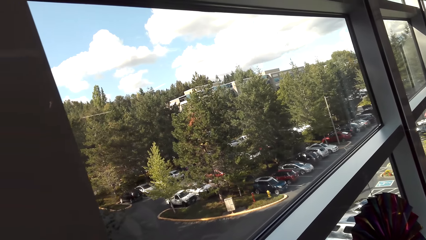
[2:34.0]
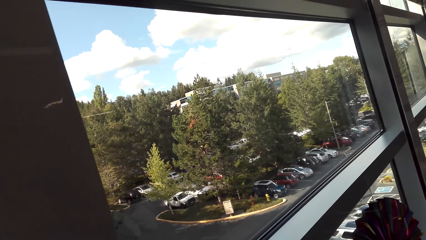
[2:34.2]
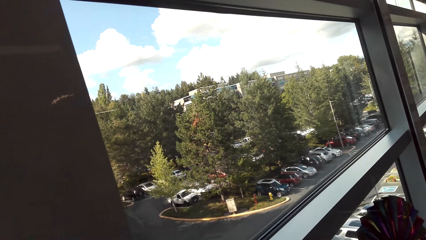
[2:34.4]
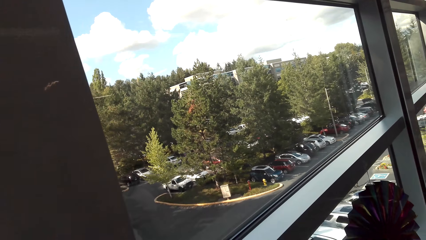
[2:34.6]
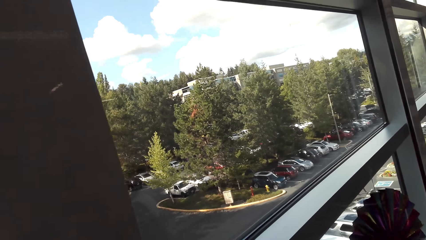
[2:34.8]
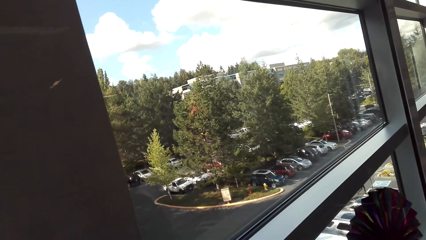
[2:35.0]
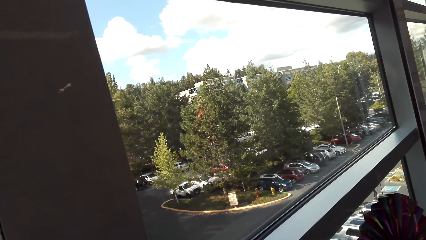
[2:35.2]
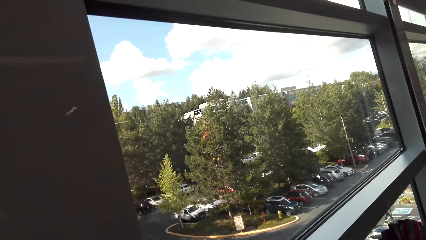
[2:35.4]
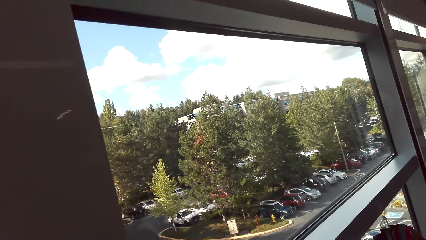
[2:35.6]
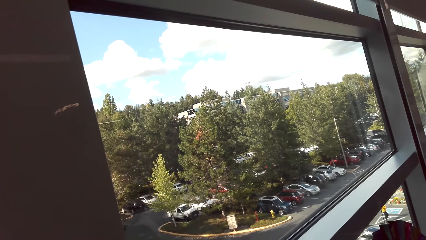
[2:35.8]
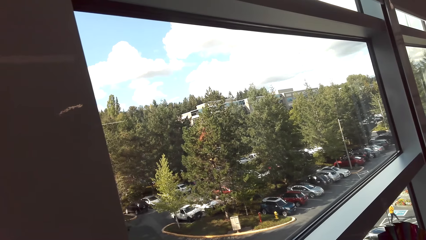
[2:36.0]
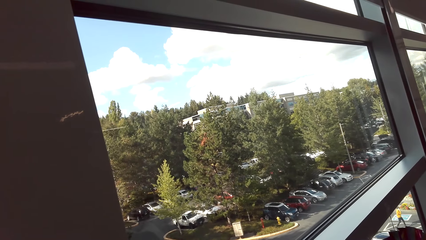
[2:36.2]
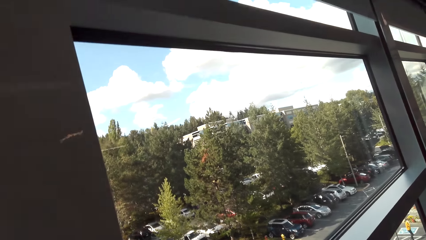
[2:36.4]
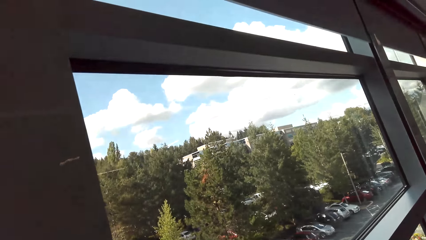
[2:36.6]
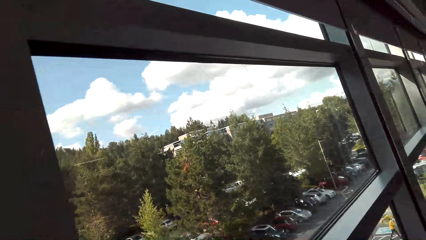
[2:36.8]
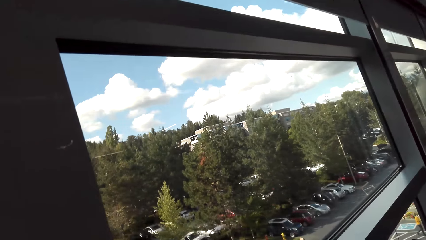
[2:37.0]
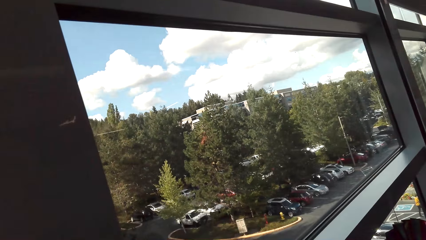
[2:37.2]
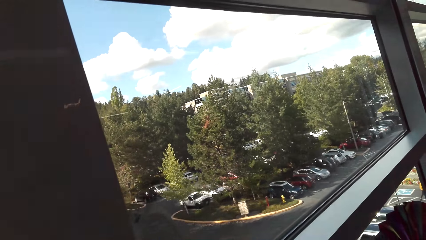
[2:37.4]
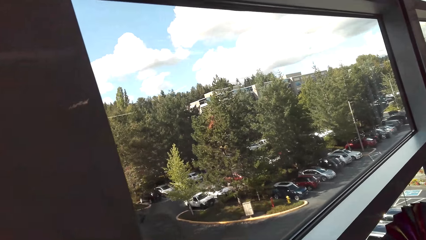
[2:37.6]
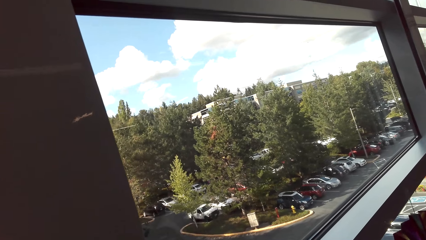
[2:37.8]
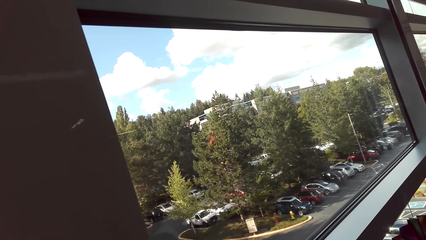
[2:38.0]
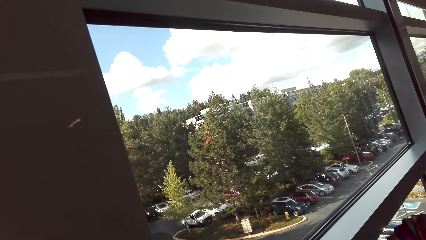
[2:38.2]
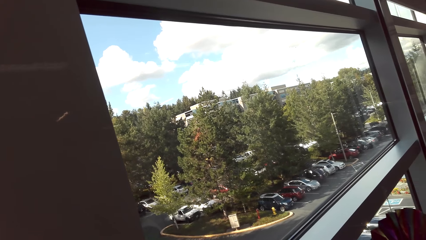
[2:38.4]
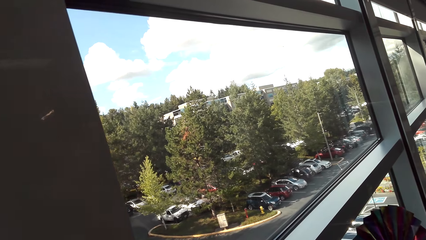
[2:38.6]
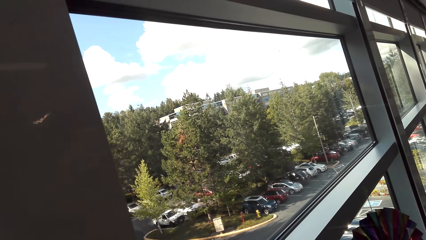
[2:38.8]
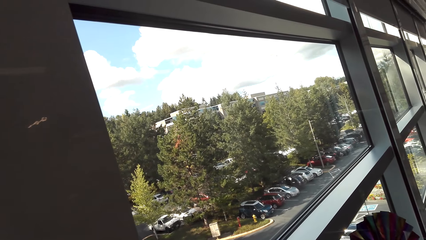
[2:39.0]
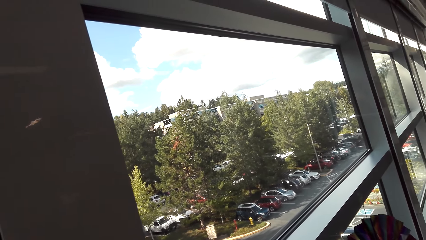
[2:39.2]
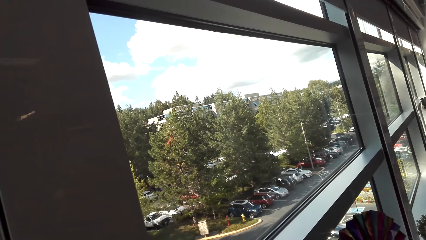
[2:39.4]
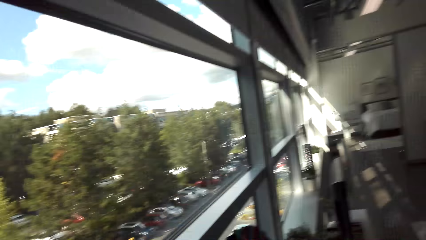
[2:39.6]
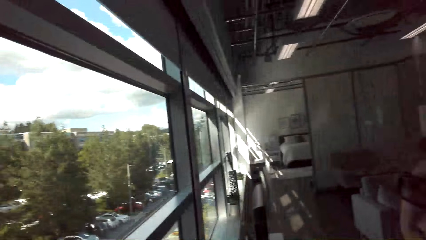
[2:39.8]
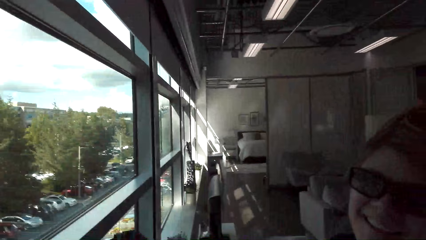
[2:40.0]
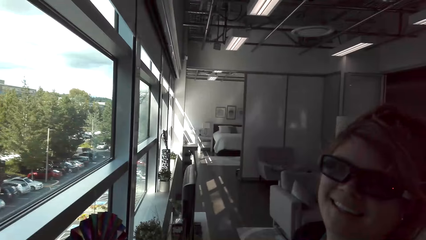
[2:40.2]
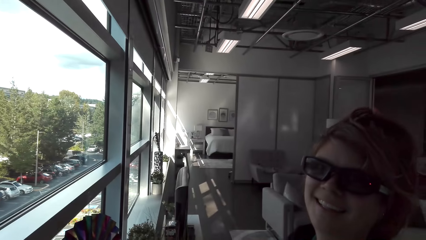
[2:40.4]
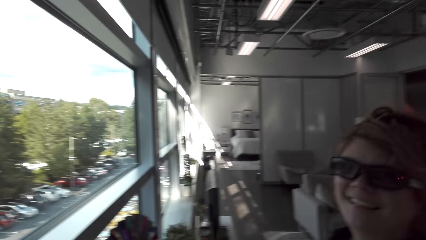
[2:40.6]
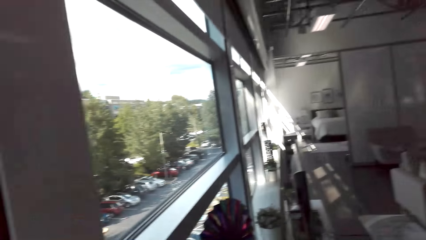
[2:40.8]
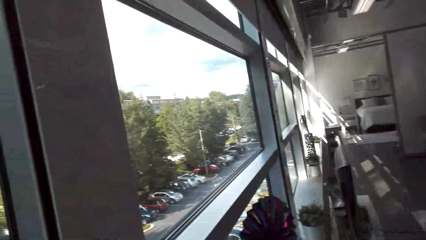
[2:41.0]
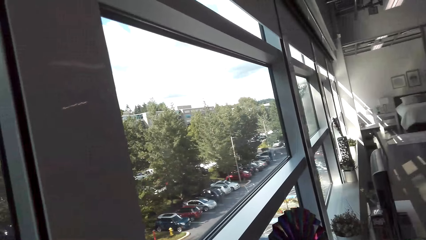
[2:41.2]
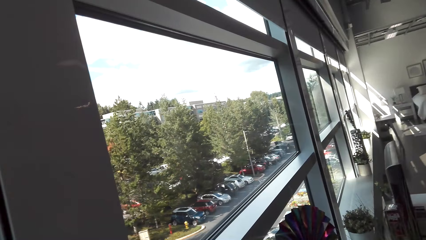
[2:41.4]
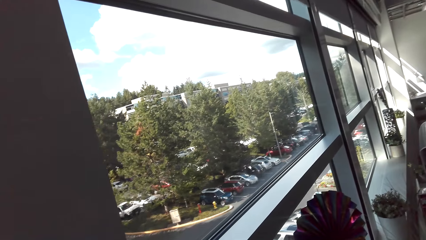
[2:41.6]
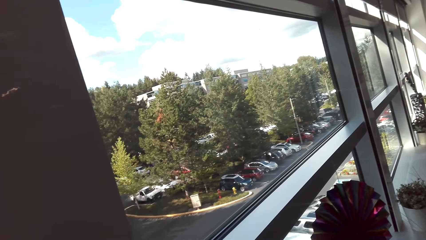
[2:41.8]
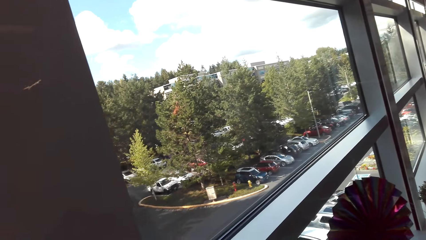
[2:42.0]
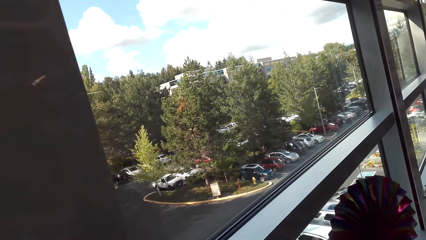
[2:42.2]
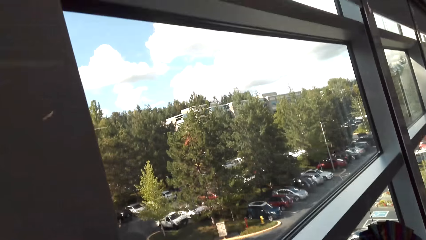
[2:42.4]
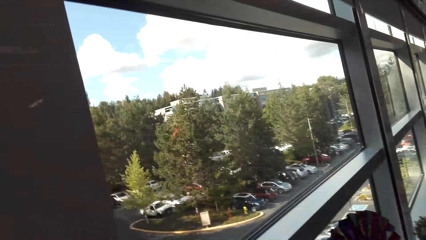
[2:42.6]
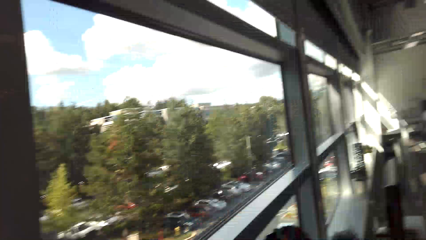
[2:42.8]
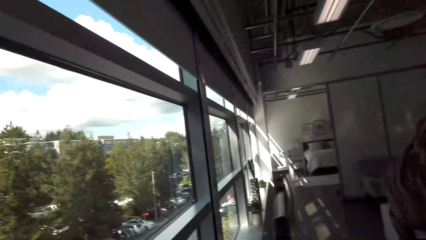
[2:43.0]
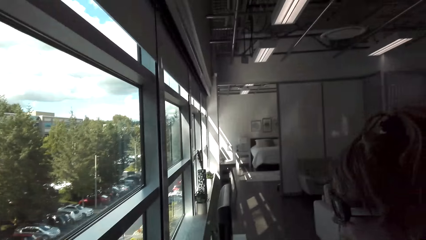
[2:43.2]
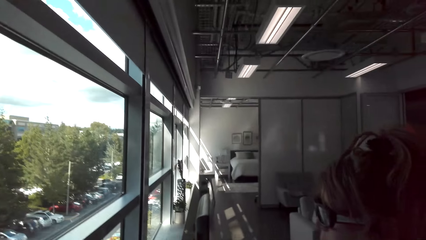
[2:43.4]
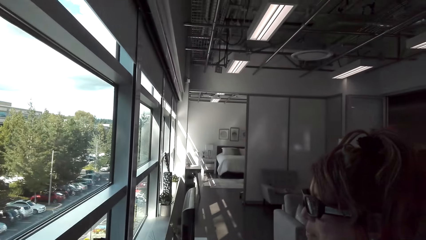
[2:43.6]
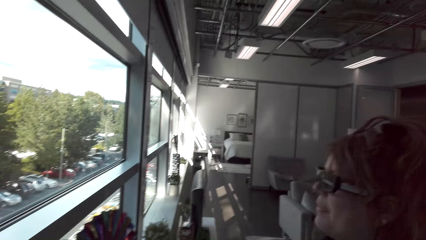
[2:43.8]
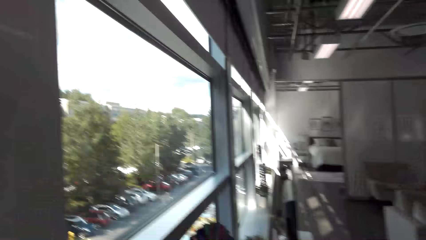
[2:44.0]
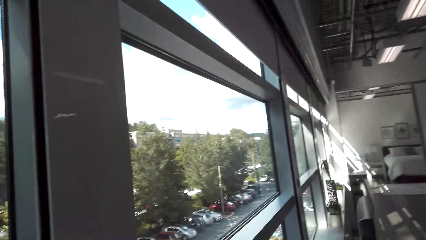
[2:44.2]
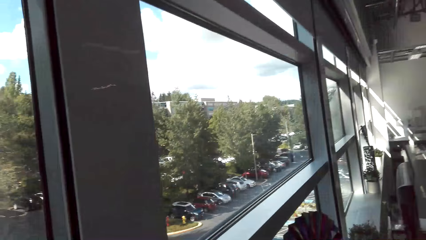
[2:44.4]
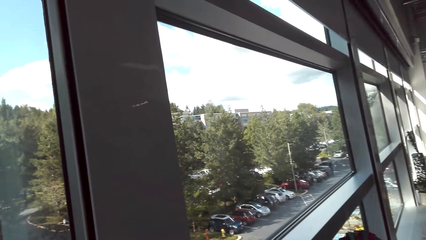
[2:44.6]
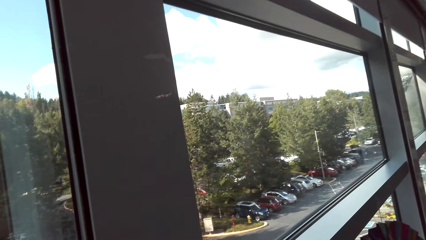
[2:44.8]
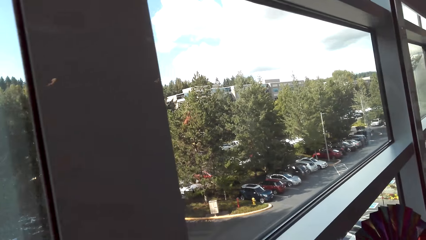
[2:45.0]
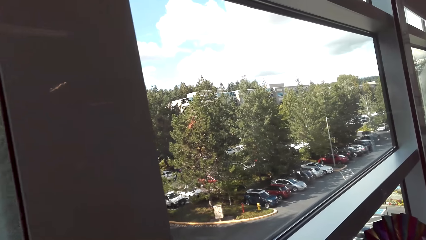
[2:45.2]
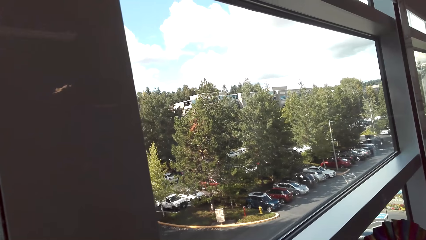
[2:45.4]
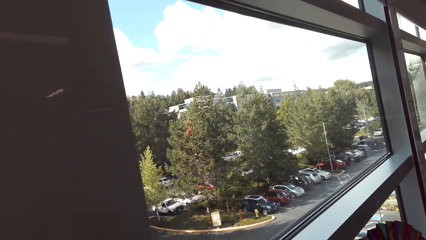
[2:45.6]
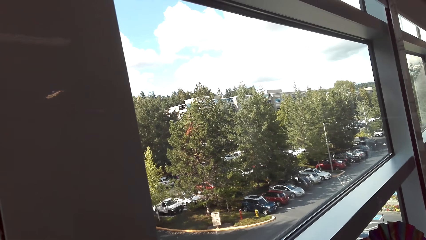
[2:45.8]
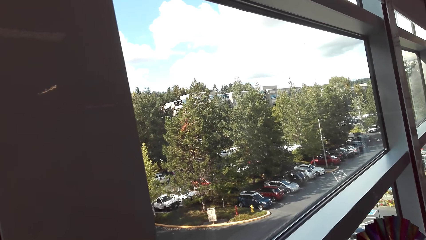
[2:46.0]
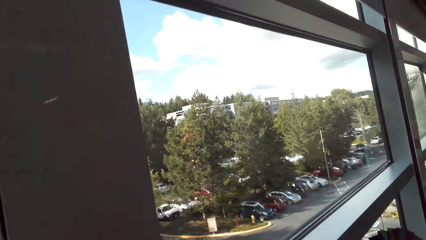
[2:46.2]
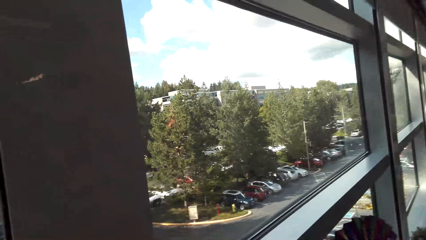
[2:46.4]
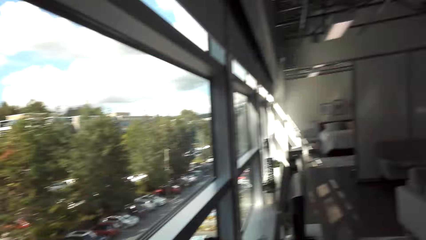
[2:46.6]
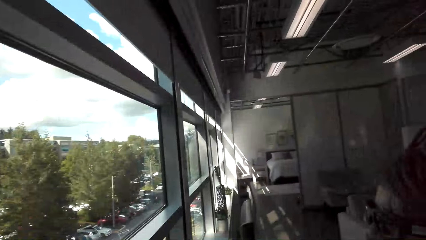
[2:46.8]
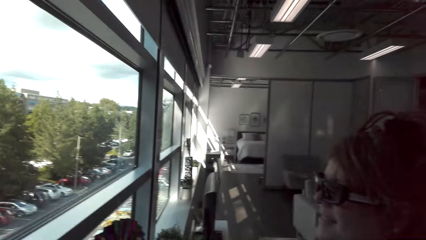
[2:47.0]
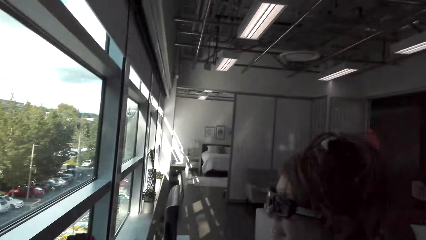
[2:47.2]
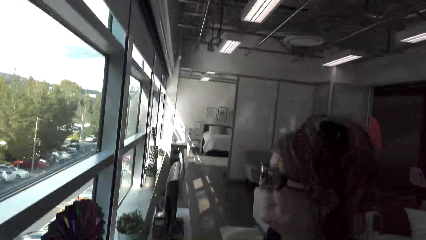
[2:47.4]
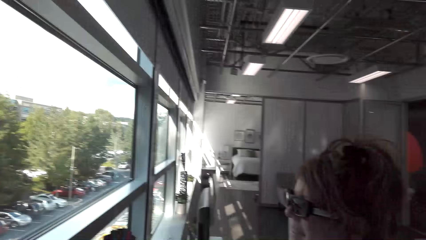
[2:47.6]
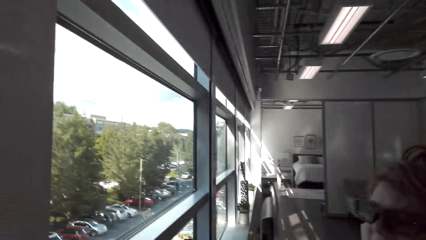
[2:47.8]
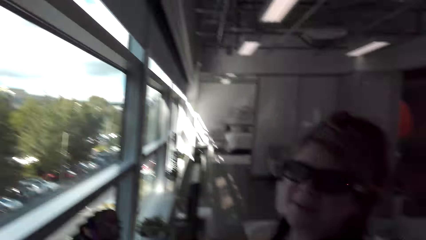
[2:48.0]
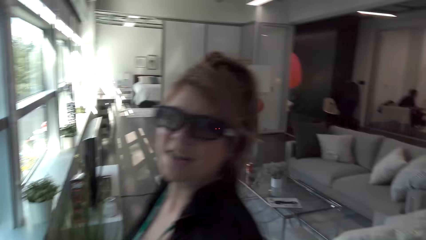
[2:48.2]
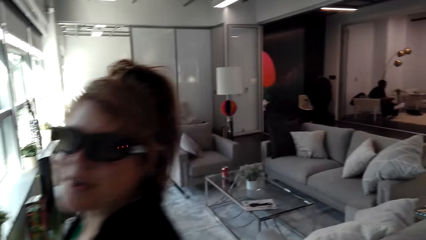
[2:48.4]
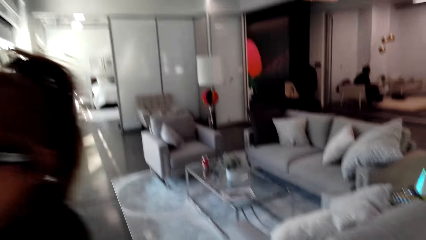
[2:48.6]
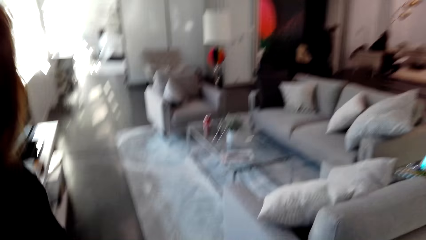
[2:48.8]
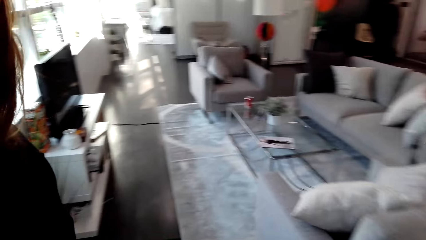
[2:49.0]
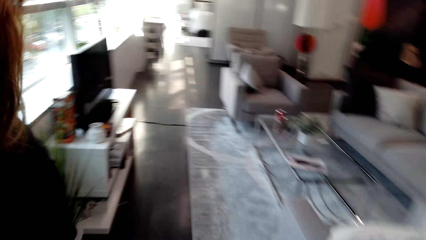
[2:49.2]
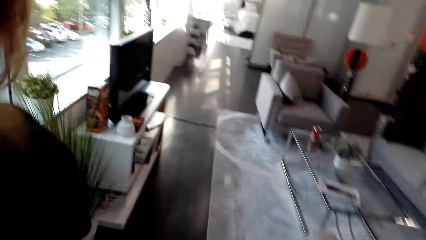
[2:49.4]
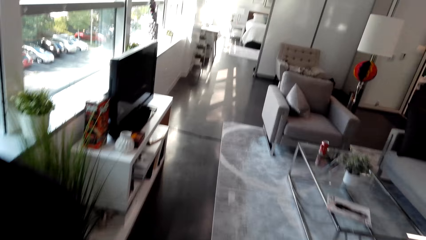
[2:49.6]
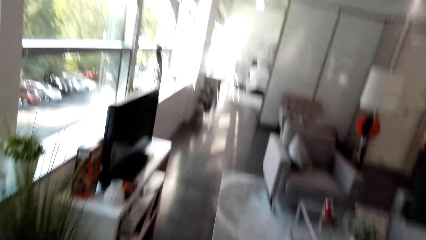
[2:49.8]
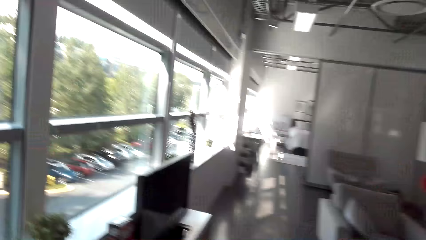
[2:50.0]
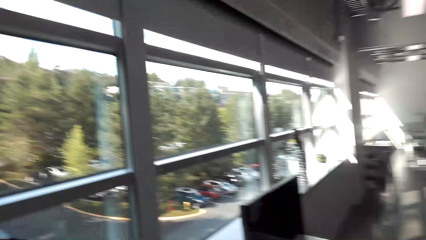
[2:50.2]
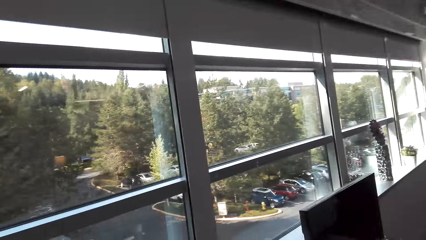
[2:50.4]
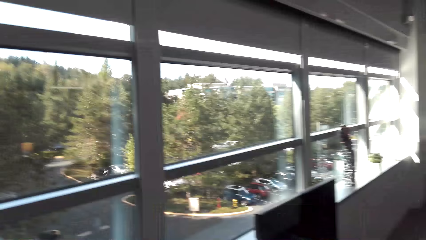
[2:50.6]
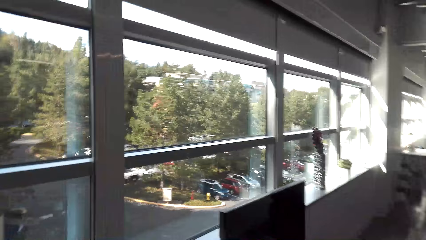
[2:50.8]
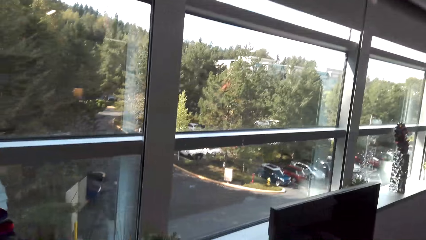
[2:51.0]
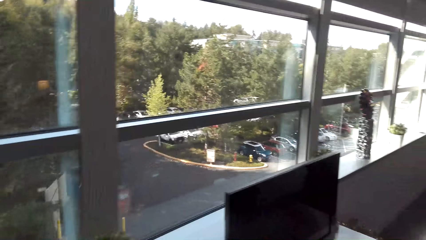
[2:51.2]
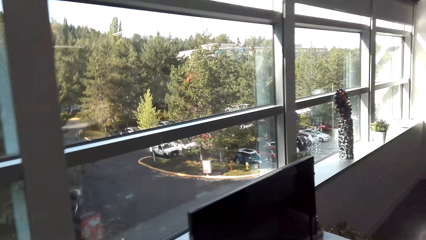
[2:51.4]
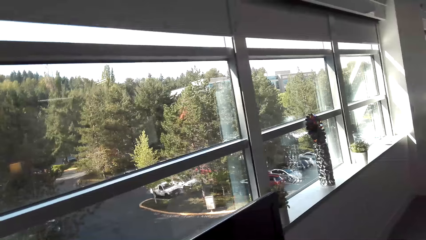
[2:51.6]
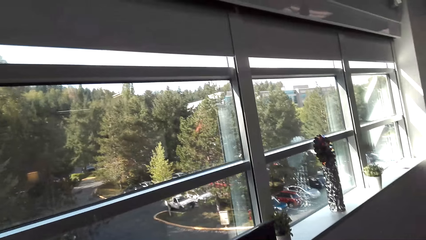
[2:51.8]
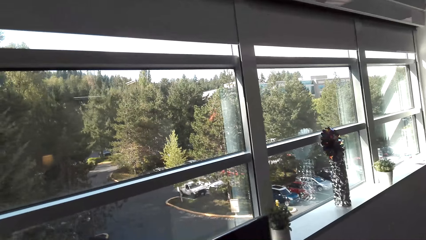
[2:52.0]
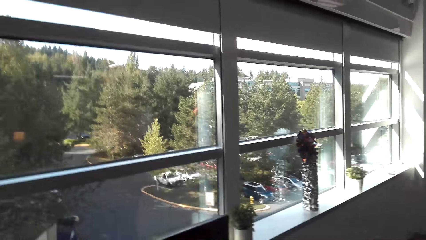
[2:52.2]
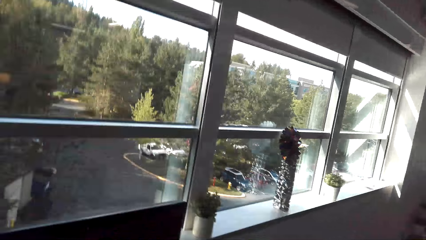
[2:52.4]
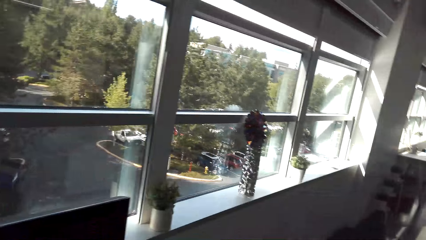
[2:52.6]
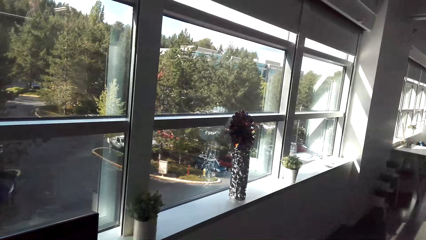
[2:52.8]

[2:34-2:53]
The camera wearer stares around. They look around. A person stares around. The camera wearer looks around.
